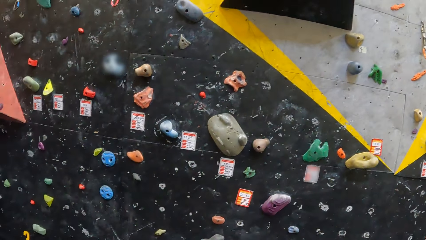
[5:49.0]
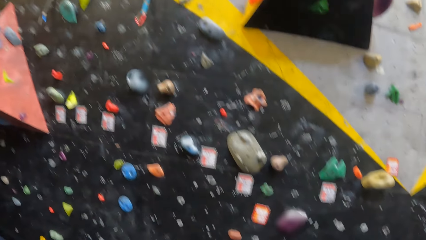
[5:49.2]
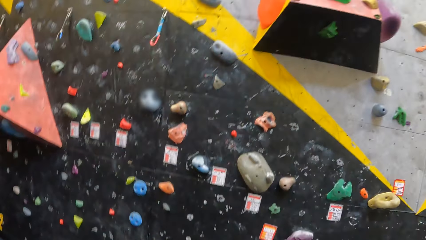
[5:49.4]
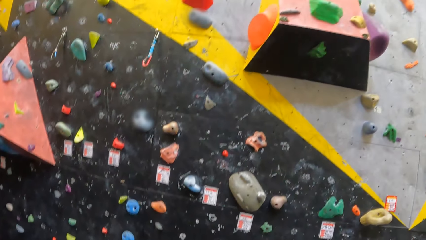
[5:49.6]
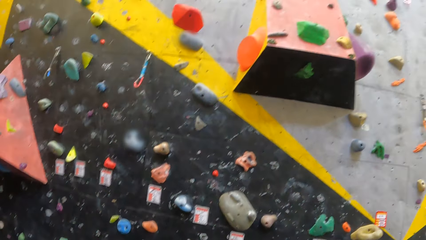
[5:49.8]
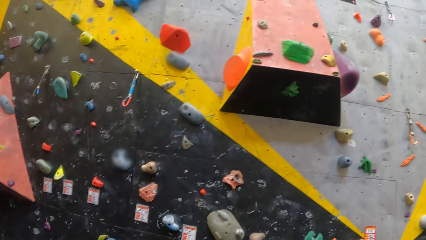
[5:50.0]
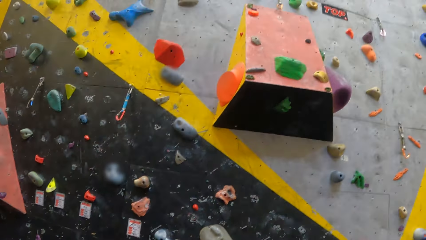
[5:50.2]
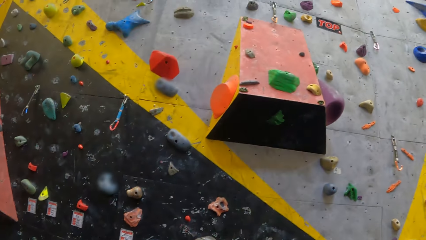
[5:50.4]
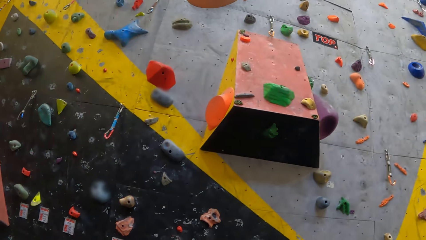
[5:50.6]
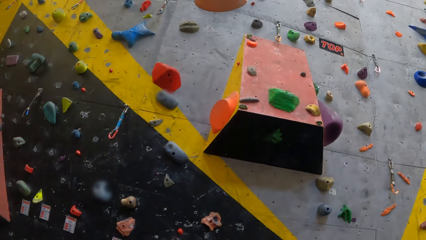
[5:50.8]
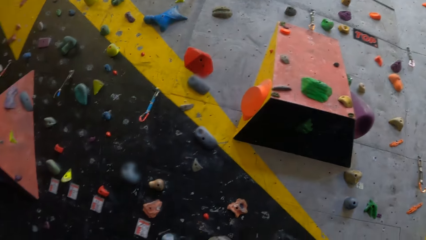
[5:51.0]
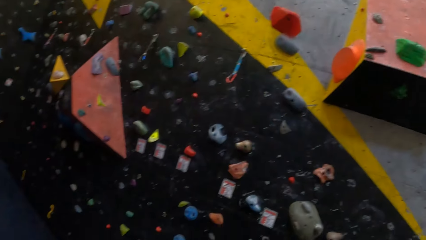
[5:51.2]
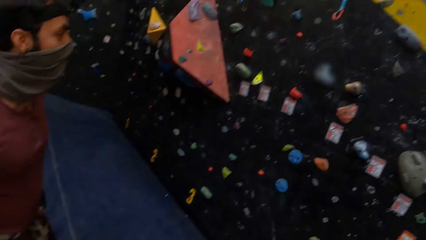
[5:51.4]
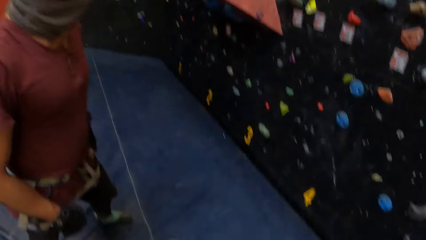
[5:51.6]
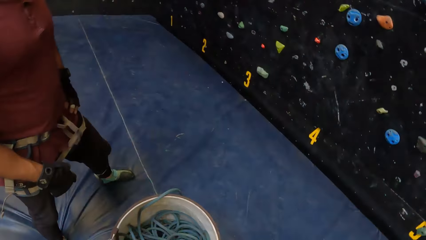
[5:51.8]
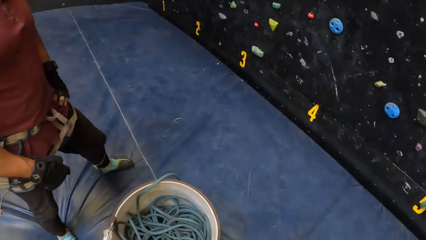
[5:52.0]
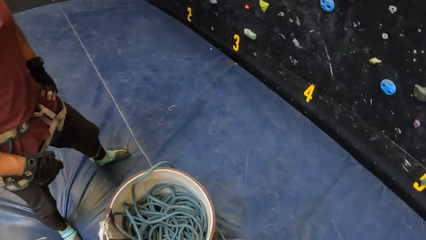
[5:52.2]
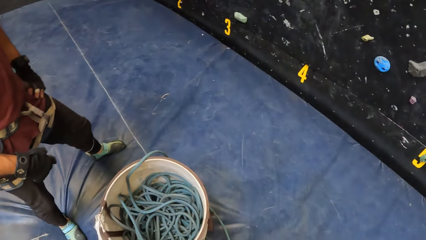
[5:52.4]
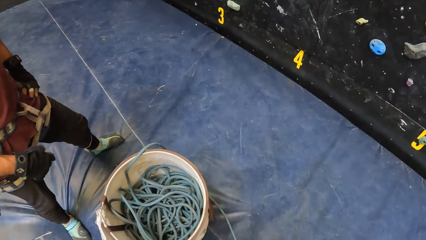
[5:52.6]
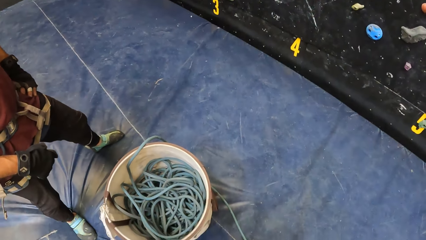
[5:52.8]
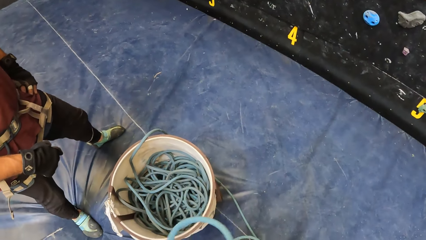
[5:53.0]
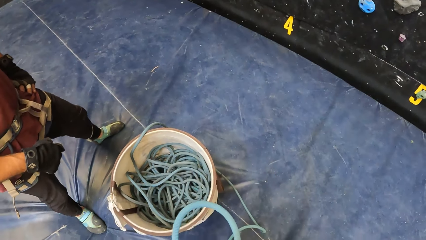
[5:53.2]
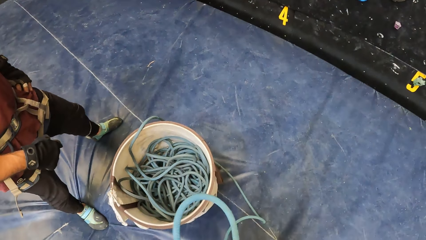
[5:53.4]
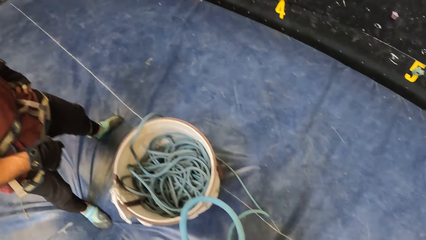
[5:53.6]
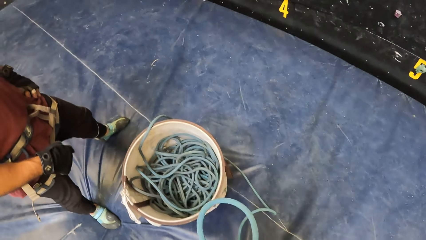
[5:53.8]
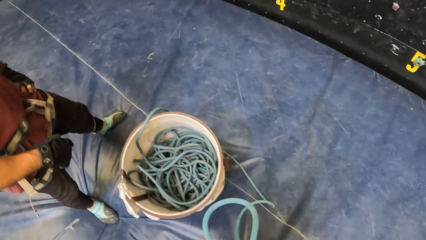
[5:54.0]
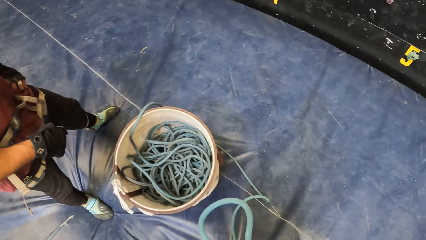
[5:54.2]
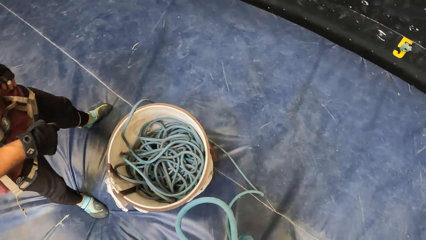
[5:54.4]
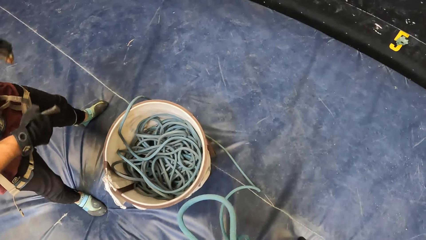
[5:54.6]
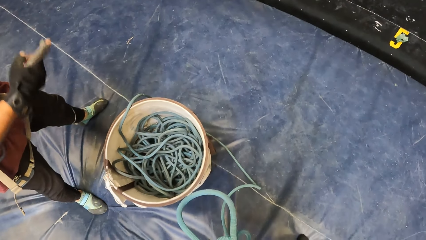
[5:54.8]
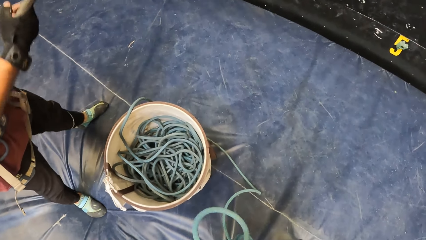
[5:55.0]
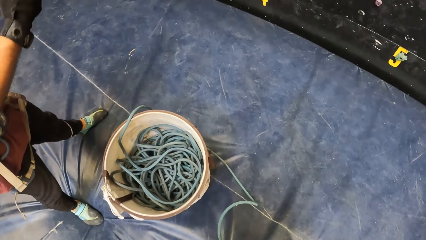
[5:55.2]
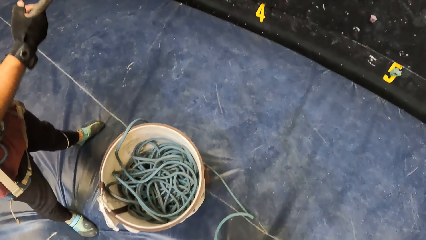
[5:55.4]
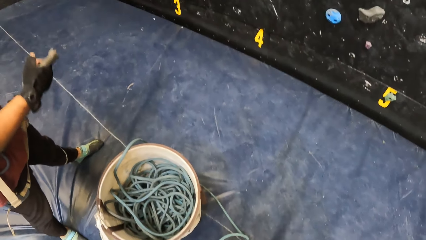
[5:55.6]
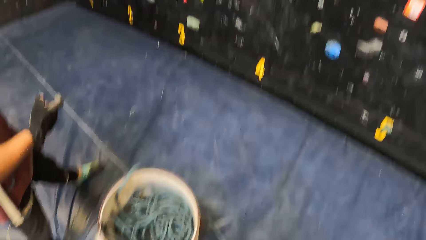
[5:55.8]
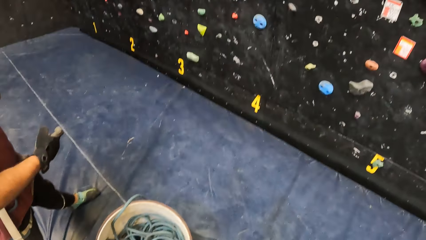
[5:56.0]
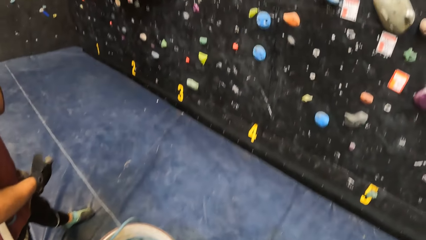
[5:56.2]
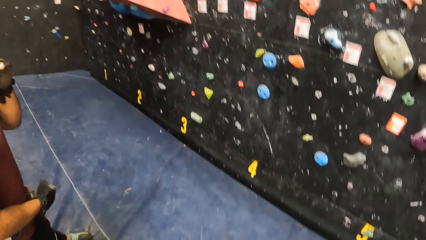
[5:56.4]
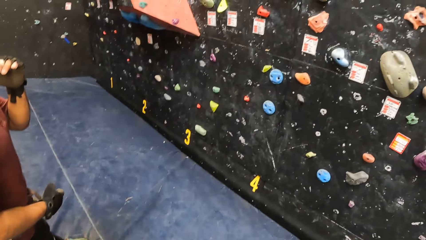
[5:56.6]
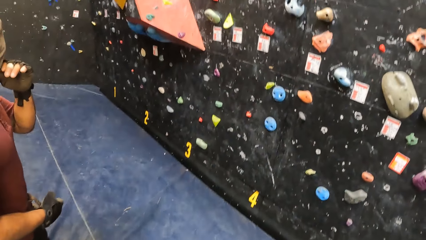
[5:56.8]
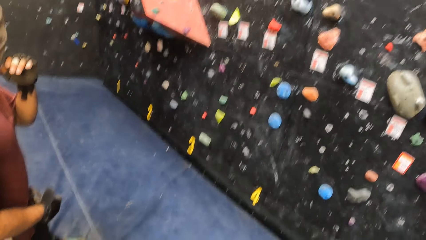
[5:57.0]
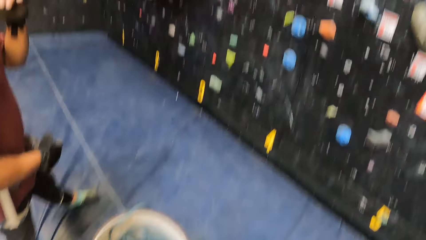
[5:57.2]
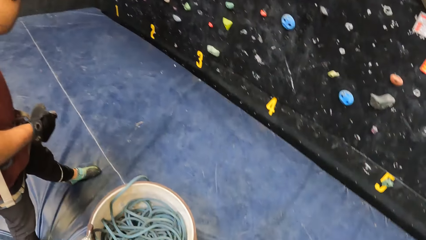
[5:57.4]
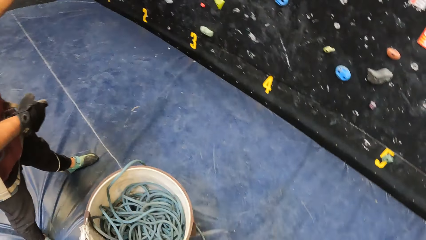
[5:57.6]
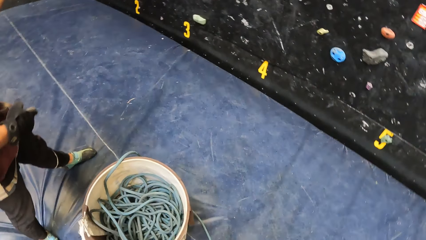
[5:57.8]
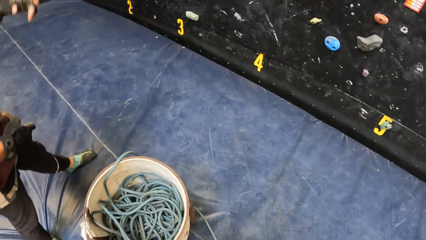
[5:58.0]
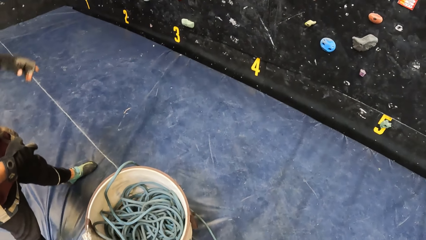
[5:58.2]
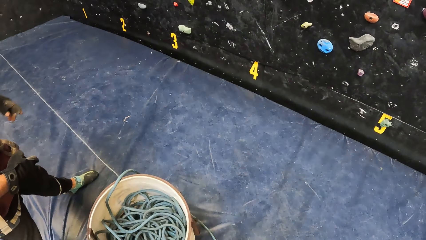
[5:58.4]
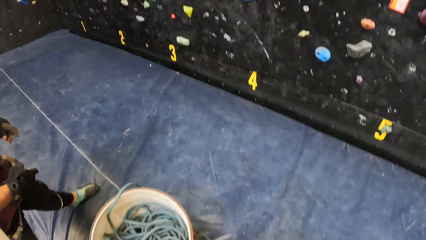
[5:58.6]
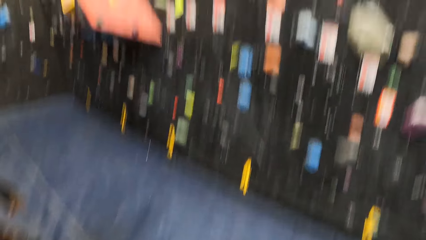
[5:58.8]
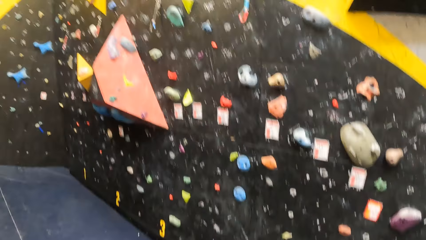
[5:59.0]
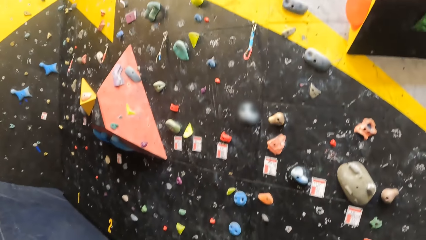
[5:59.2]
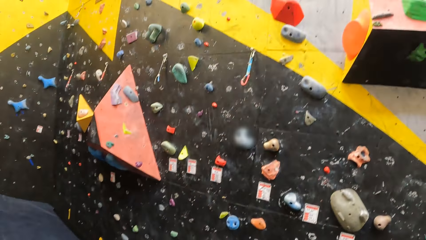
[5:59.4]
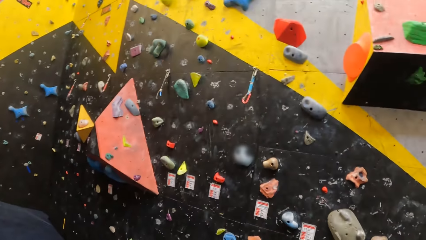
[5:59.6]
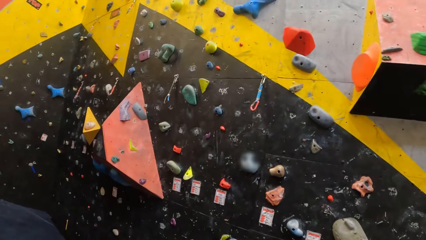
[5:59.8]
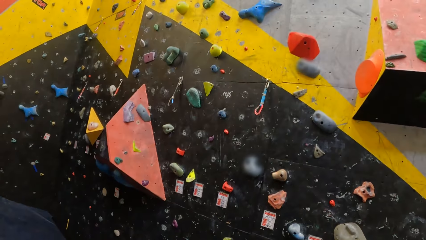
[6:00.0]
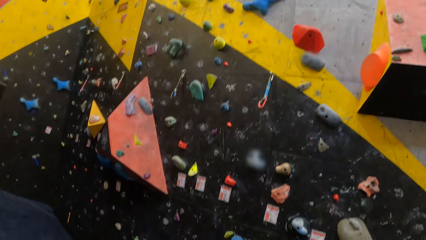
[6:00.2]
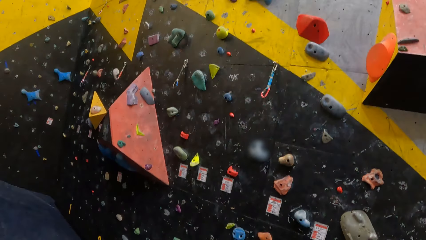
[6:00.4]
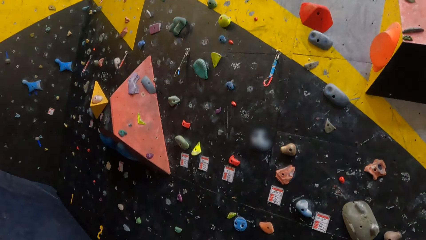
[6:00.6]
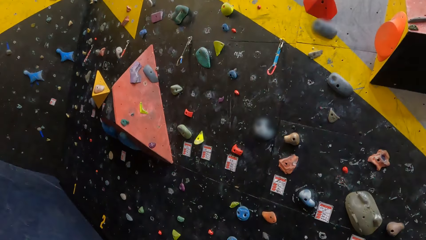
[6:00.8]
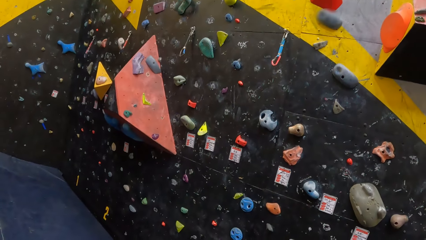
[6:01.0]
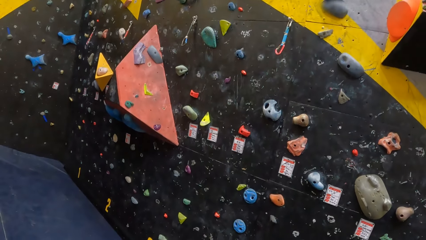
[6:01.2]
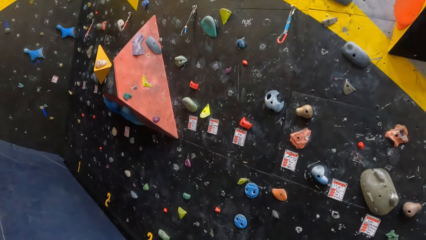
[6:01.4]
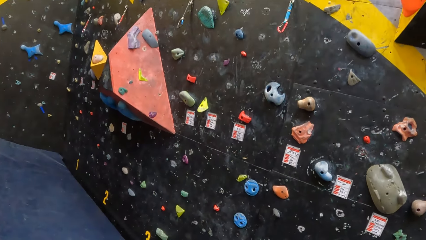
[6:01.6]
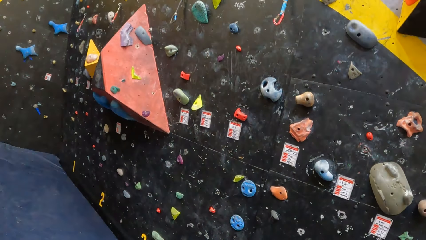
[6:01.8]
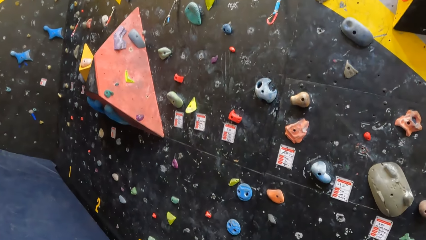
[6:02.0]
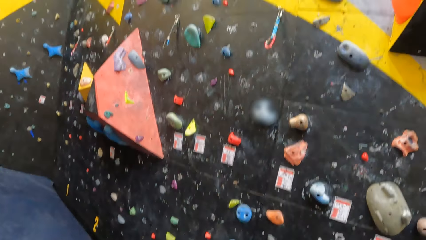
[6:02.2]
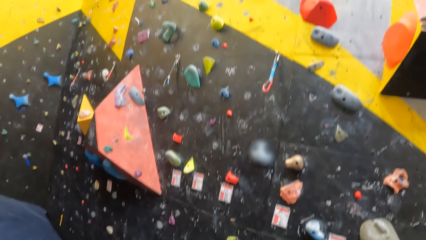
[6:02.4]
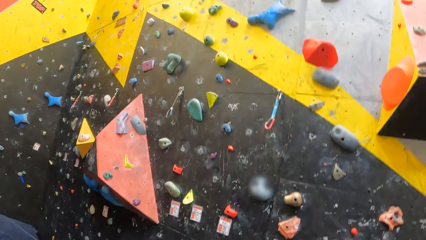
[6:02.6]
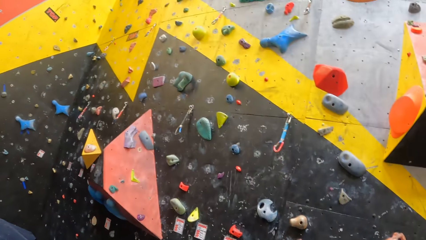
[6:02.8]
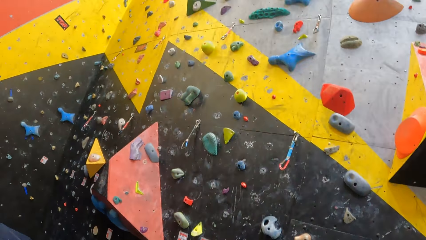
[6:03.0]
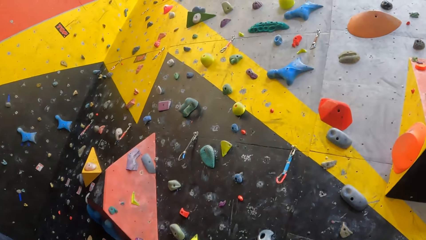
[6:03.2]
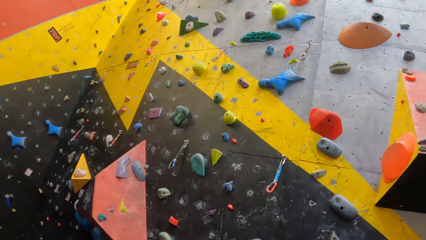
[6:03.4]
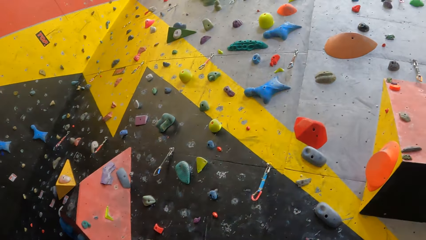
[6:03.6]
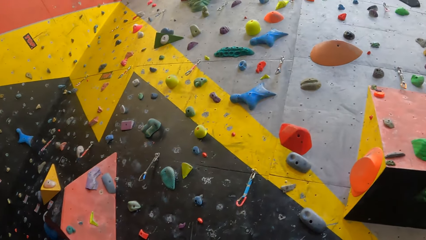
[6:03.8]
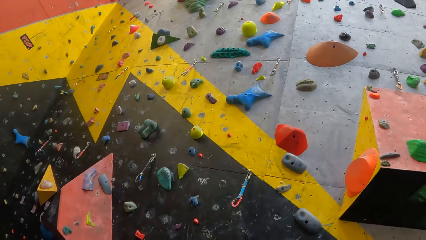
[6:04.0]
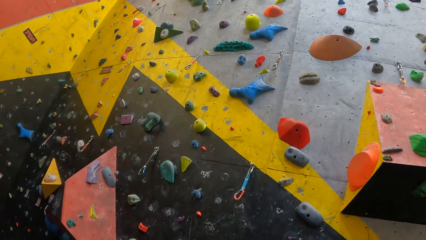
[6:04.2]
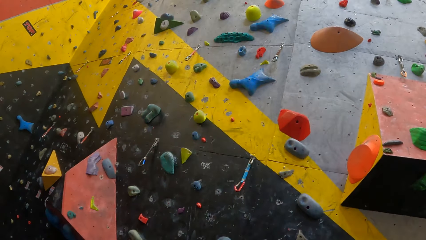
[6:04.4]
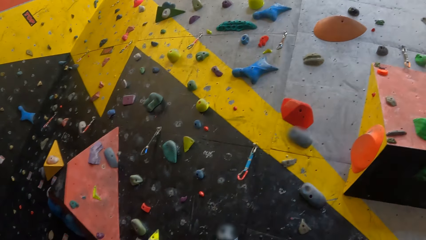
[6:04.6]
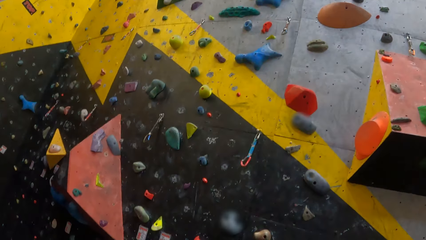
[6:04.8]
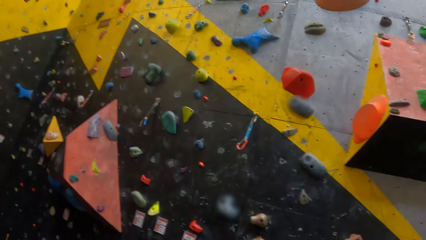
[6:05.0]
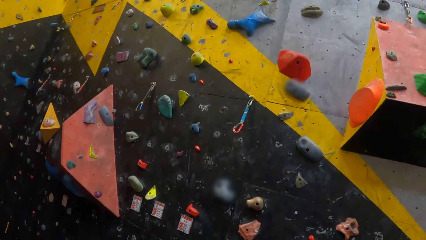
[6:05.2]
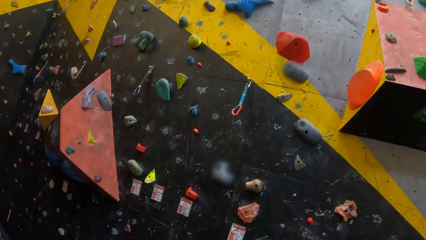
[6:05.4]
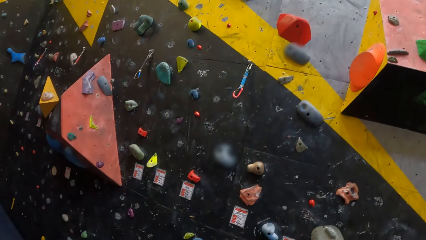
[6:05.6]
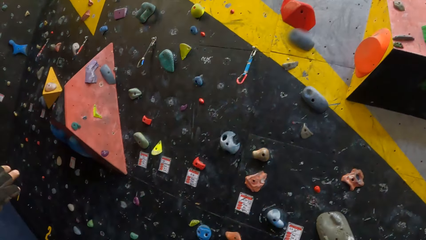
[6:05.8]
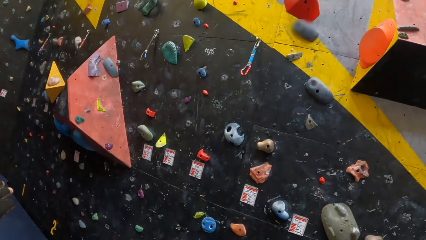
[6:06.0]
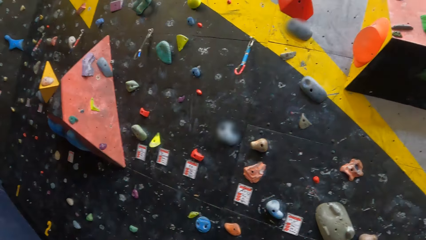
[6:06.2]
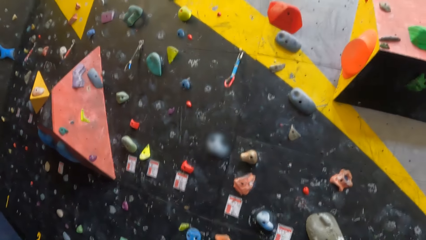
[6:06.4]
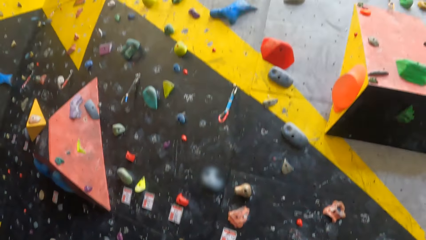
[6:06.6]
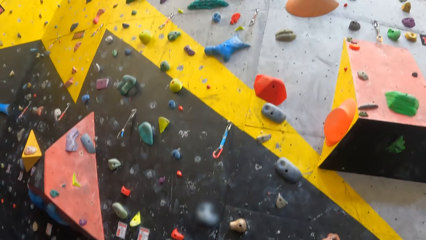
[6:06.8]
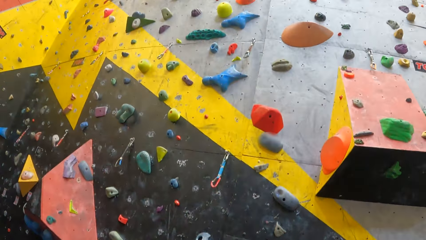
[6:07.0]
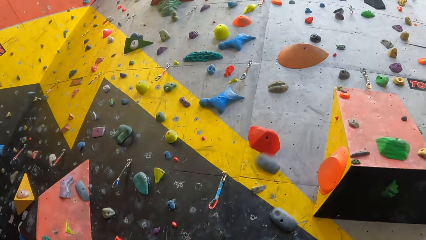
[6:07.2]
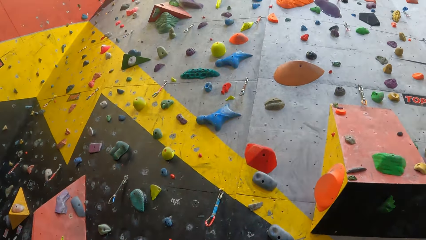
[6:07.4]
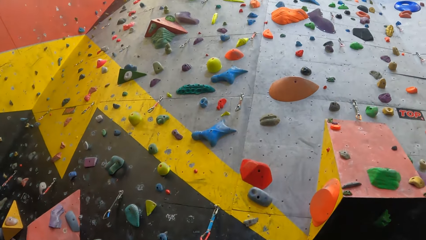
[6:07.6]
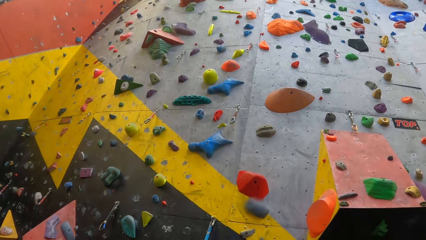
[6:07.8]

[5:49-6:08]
The camera wearer ties the climbing rope. They look around.
